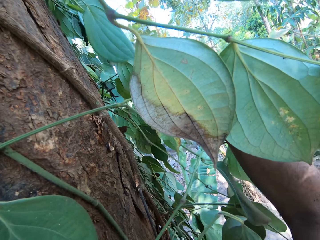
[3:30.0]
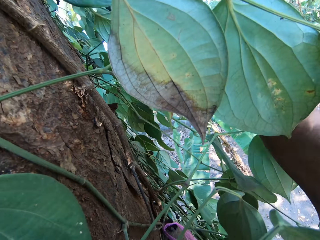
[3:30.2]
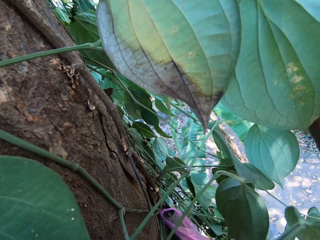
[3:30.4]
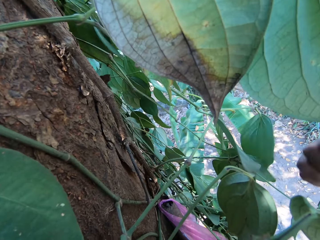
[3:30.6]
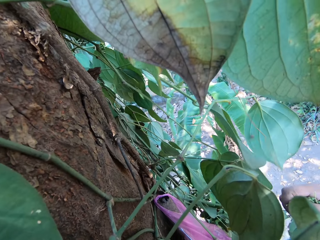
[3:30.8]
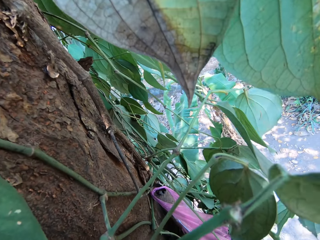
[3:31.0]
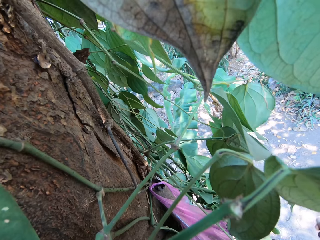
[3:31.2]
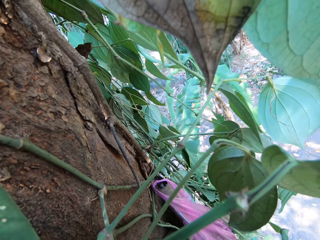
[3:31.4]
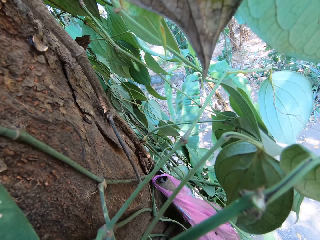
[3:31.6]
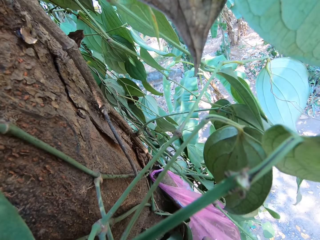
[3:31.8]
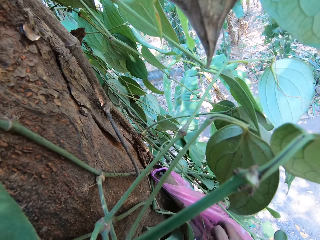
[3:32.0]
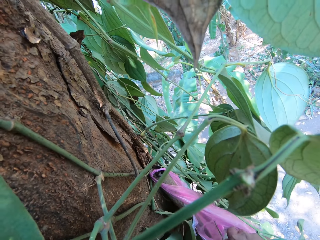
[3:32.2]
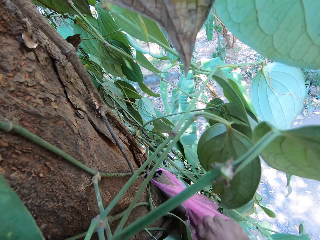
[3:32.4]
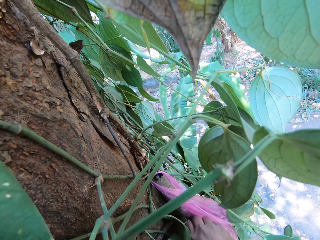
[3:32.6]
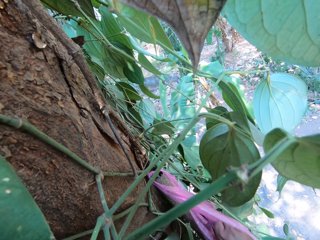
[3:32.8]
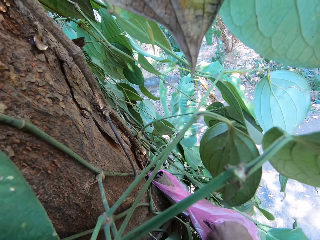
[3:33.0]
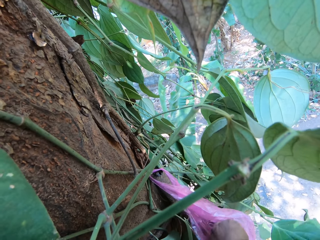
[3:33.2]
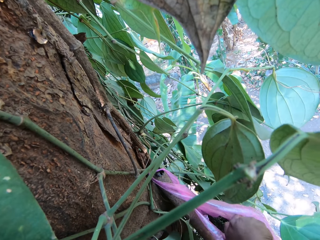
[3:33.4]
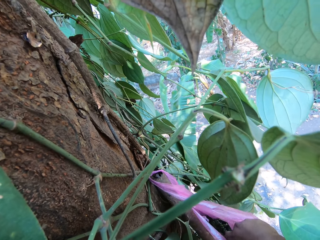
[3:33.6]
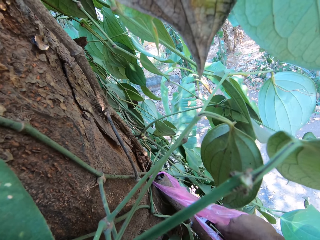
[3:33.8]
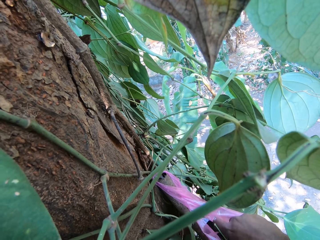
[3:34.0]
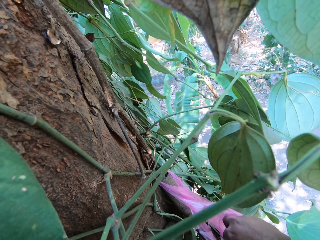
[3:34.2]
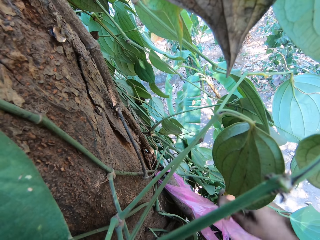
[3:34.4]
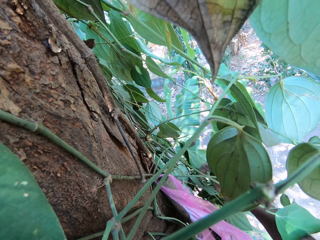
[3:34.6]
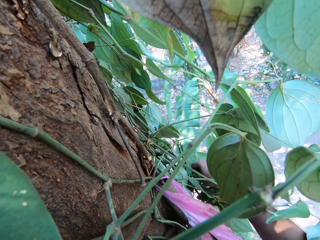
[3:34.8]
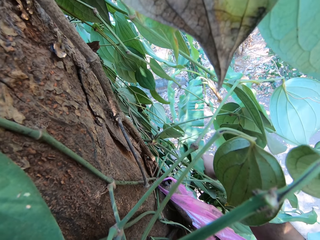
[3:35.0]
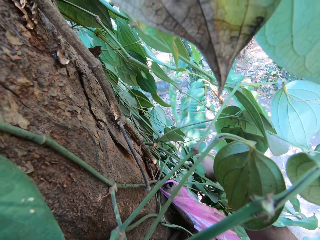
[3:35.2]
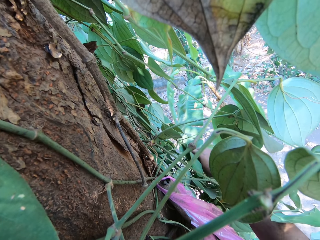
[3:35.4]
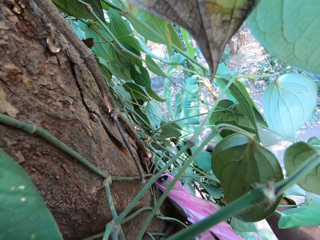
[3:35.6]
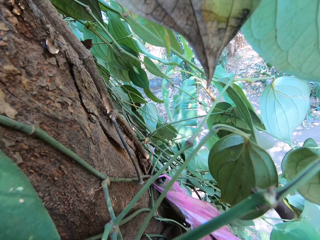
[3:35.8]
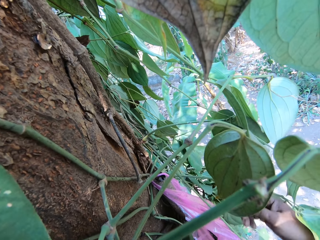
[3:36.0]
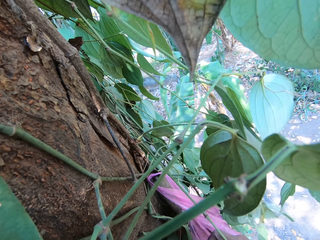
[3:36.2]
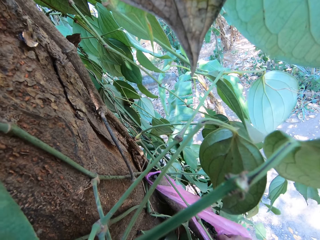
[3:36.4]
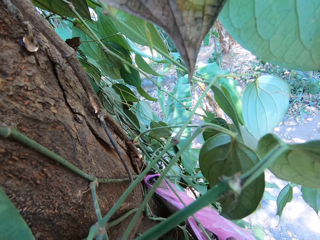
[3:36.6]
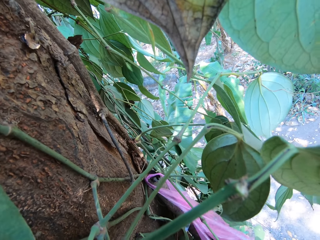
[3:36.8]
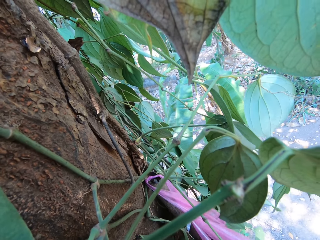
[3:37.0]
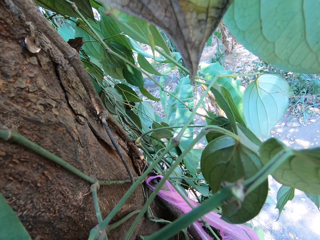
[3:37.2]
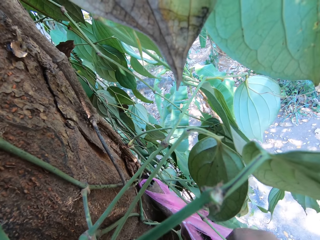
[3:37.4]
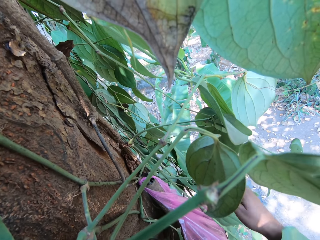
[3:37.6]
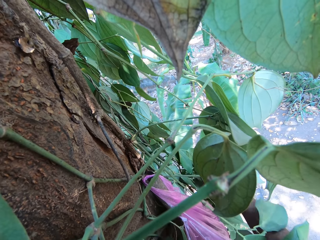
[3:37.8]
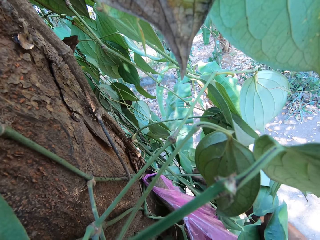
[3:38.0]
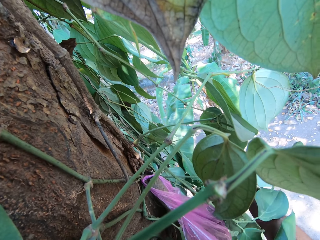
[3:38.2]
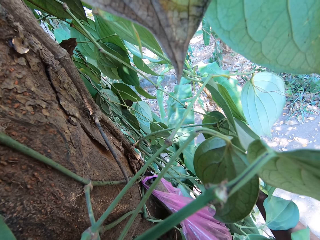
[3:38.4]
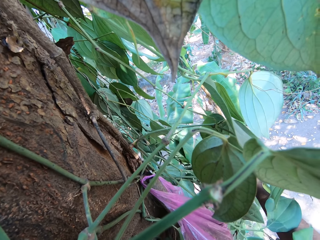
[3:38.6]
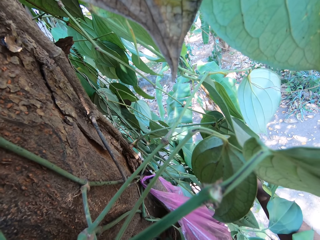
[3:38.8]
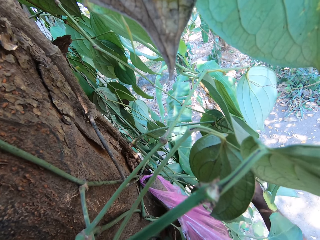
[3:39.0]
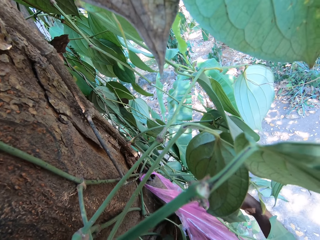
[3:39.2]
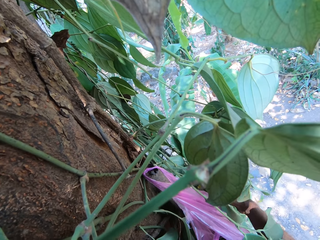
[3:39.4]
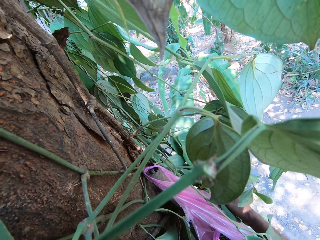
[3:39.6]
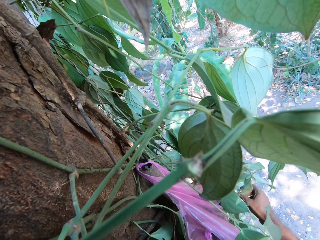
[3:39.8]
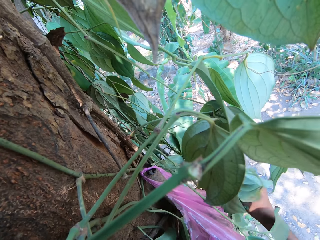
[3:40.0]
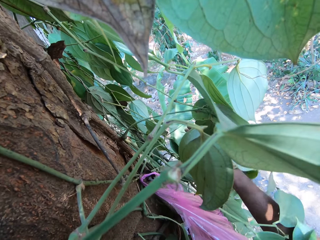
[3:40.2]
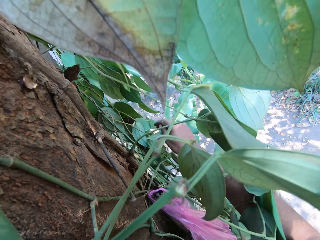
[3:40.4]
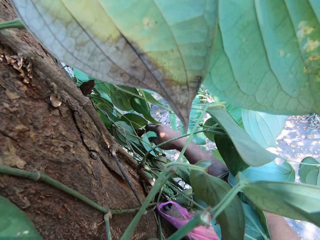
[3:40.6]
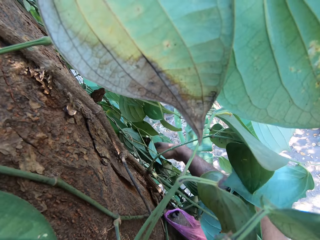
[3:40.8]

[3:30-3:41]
The camera wearer plucks a leaf on the tree with his right hand. He drops the leaves or some fruits in his right hand into the polythene bag on the top of the ladder. He plucks a leaf on the tree with his right hand. He drops the leaf in his right hand into the polythene bag on the top of the ladder. He fondles some leaves on the tree with his right hand.

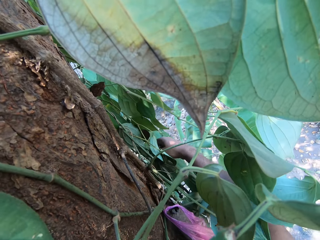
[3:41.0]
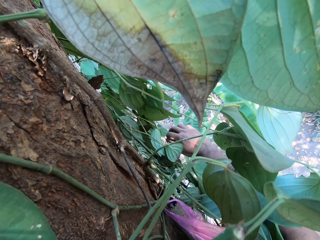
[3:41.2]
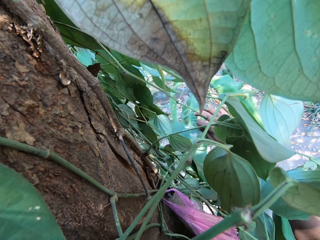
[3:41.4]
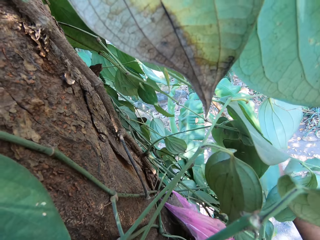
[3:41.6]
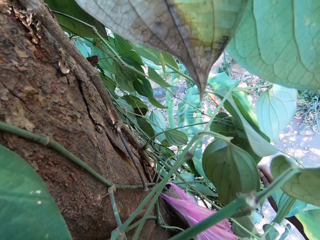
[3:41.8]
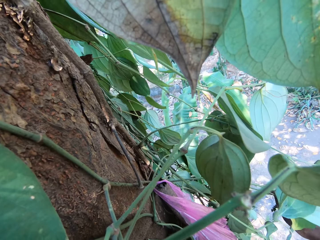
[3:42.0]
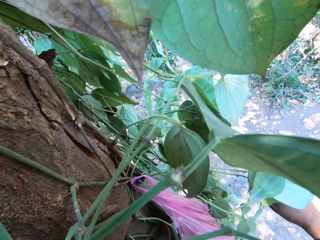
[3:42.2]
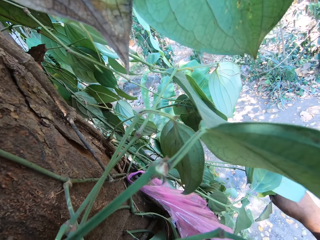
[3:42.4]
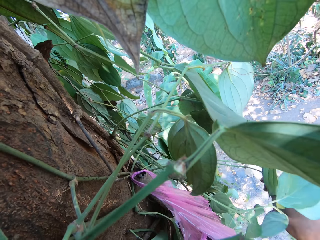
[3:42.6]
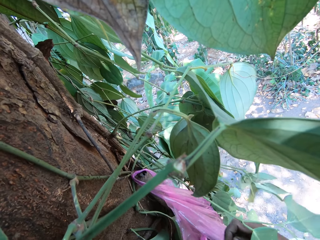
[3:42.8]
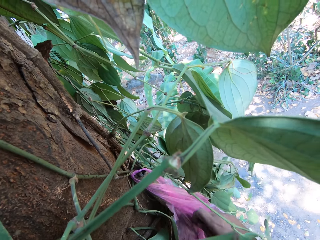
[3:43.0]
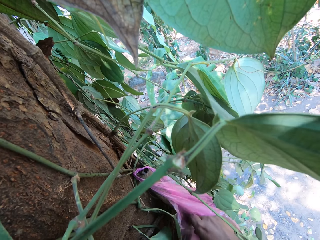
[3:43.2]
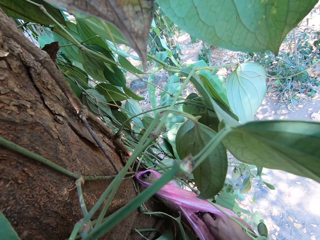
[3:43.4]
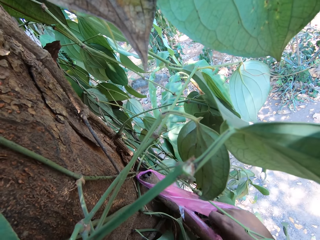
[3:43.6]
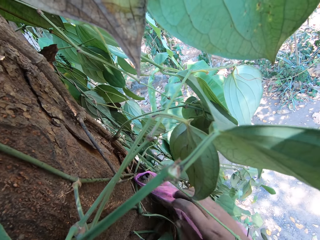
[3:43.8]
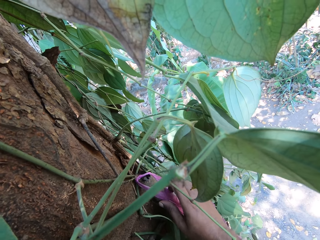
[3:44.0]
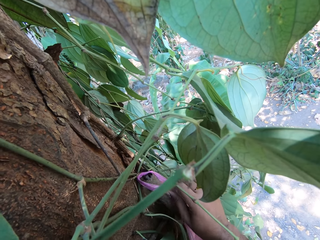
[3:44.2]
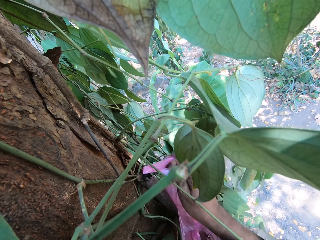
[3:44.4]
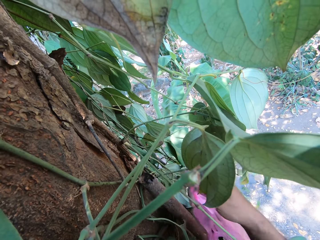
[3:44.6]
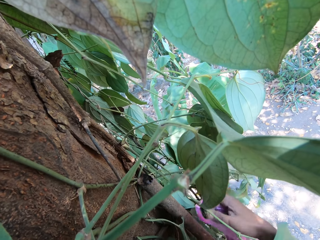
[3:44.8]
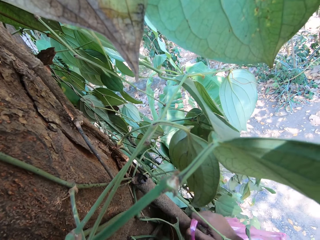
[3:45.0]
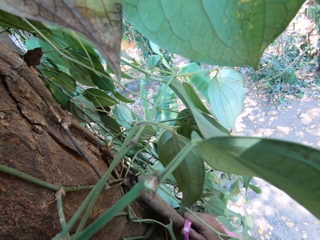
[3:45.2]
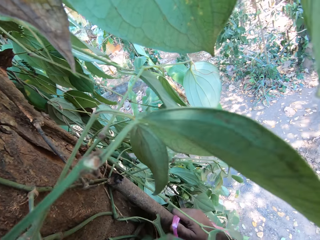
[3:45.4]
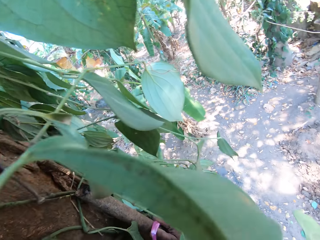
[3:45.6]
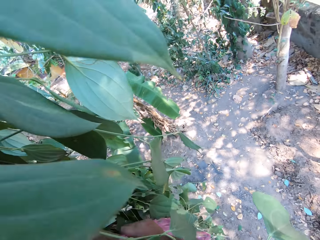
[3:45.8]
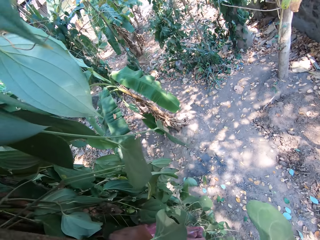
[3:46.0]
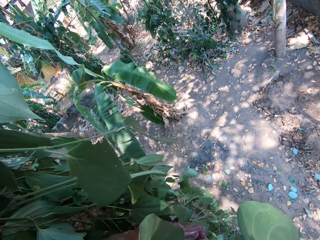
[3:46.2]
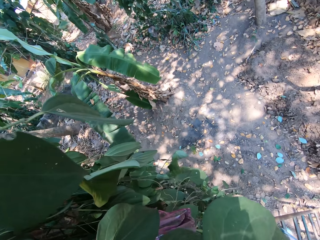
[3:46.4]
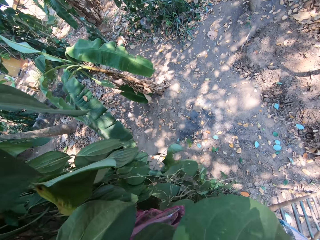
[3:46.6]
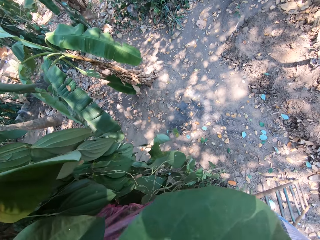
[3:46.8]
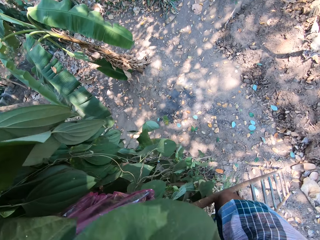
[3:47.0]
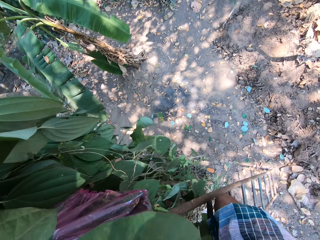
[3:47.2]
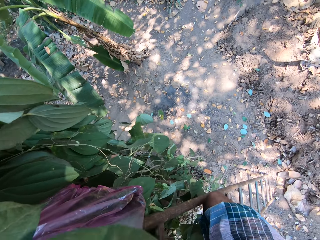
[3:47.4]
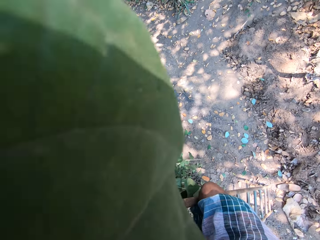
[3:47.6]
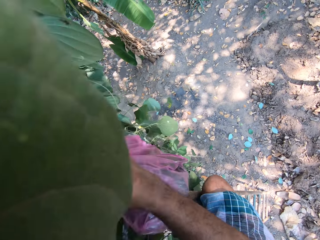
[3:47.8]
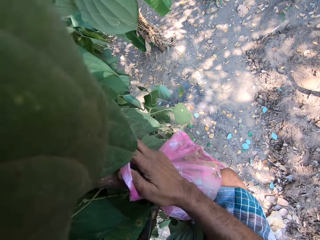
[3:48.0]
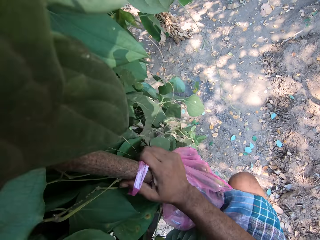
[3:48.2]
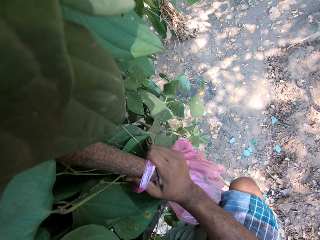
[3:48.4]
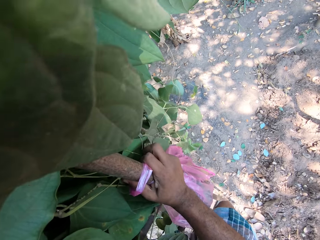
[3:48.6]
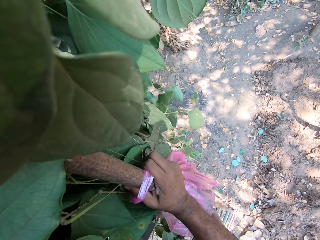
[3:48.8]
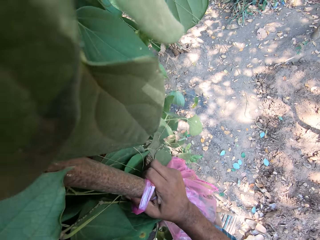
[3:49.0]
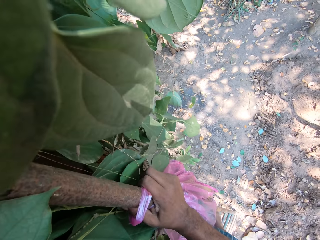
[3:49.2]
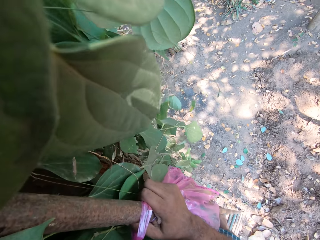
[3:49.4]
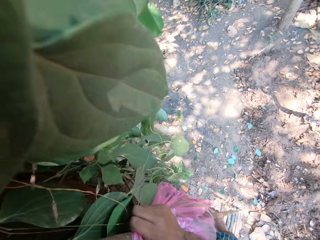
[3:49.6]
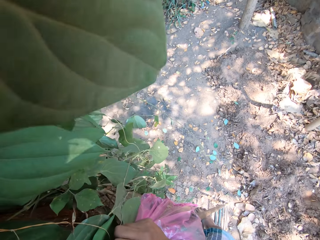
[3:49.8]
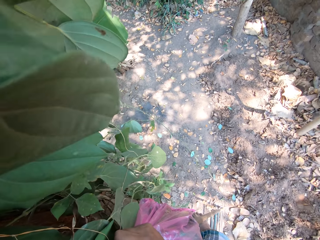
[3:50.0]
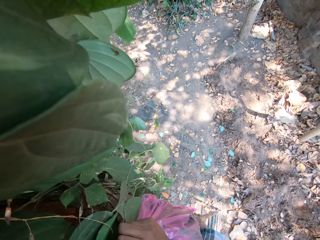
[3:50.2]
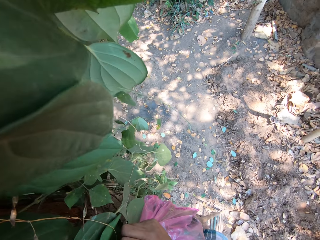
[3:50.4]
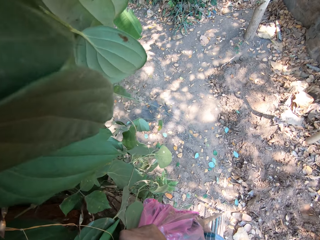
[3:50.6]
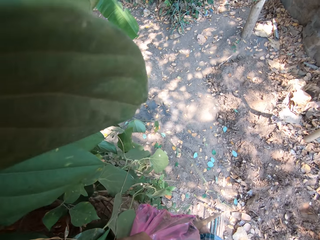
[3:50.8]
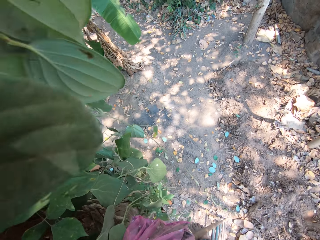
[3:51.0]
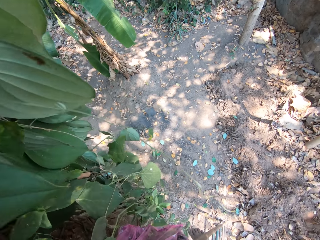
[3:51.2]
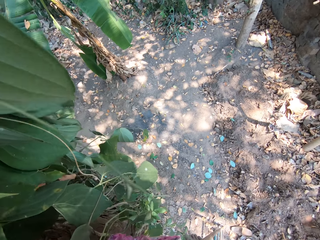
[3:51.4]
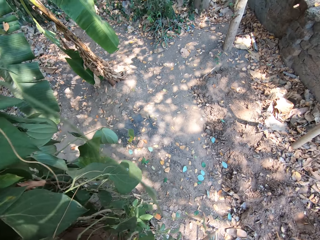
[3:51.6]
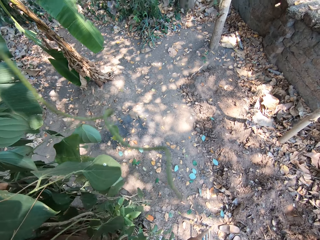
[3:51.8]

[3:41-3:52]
The camera wearer plucks a leaf or some fruits on the tree with his right hand. He drops the leaf in his right hand into the polythene bag on the top of the ladder with both hands. He removes the polythene bag from the top of the ladder with his right hand. He carries a paper bag. He climbs down the ladder.
